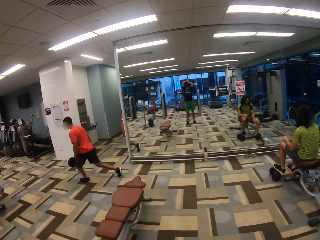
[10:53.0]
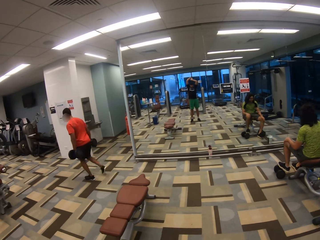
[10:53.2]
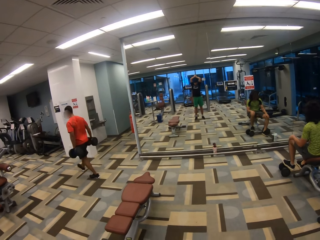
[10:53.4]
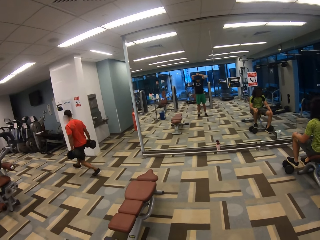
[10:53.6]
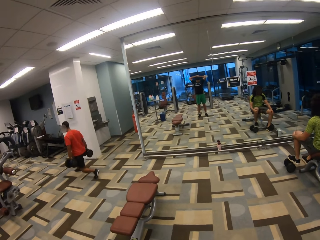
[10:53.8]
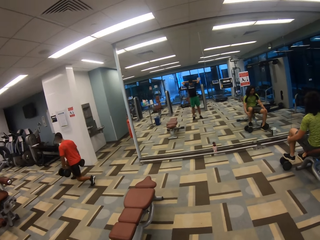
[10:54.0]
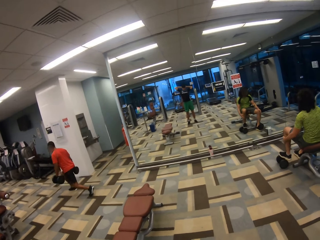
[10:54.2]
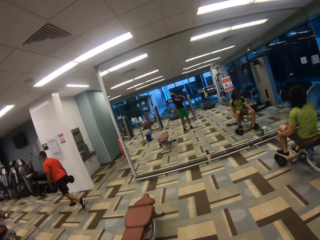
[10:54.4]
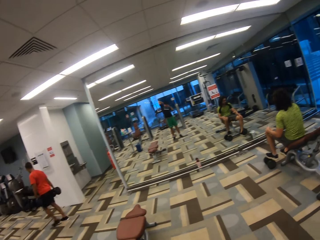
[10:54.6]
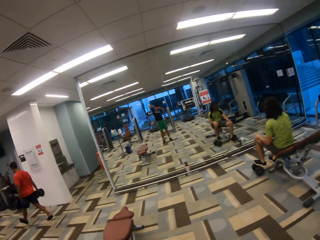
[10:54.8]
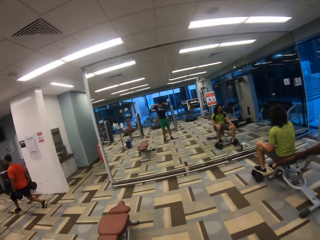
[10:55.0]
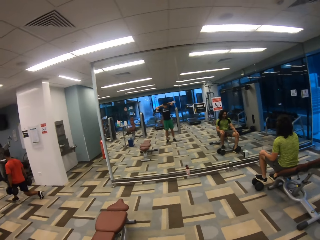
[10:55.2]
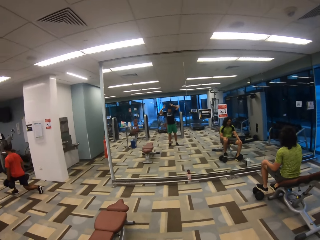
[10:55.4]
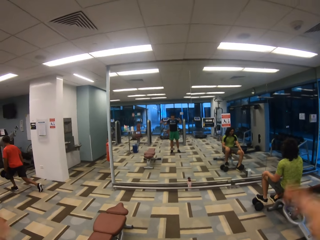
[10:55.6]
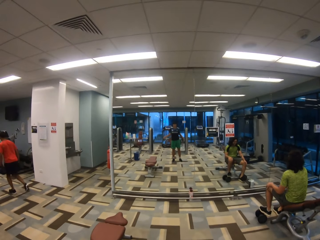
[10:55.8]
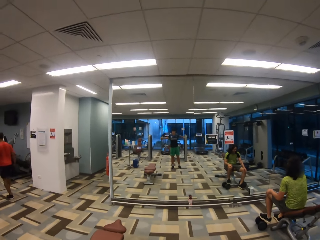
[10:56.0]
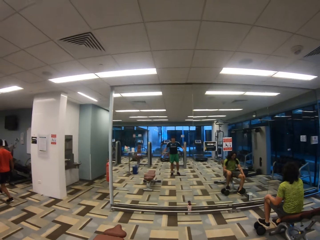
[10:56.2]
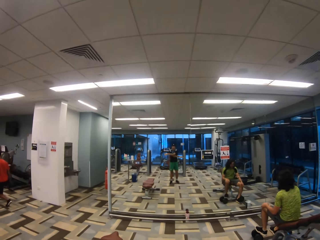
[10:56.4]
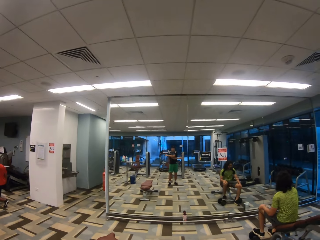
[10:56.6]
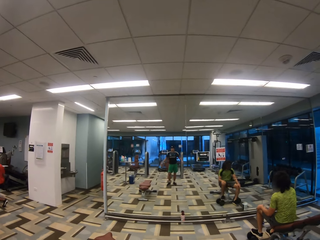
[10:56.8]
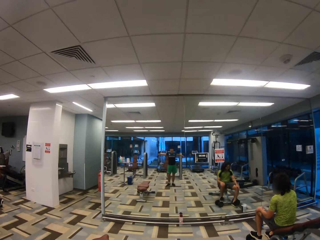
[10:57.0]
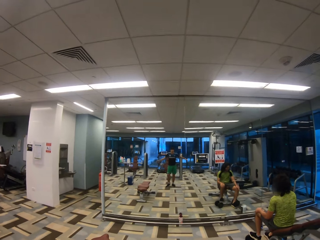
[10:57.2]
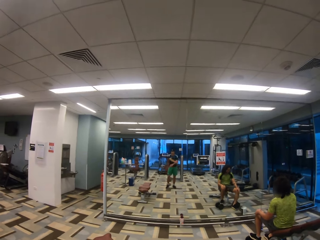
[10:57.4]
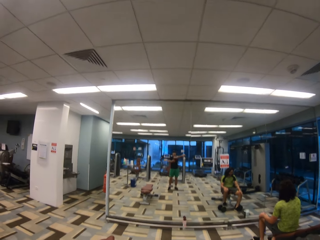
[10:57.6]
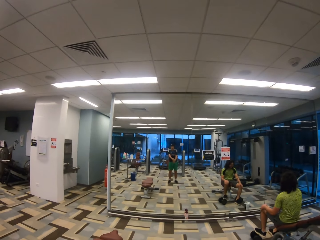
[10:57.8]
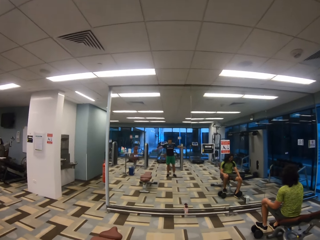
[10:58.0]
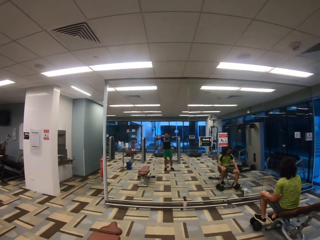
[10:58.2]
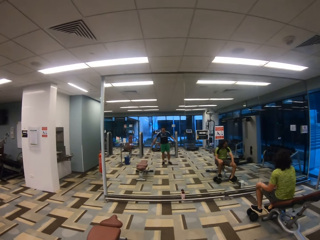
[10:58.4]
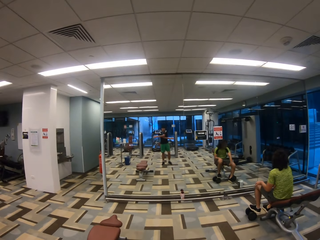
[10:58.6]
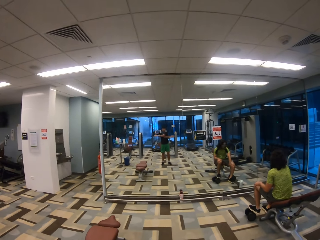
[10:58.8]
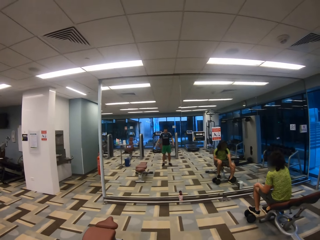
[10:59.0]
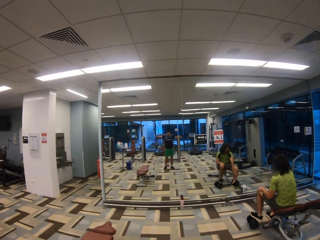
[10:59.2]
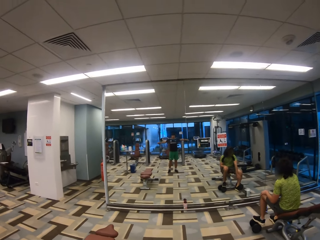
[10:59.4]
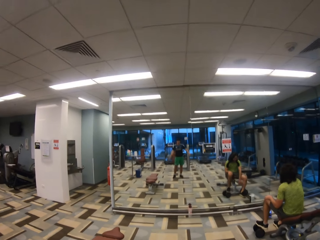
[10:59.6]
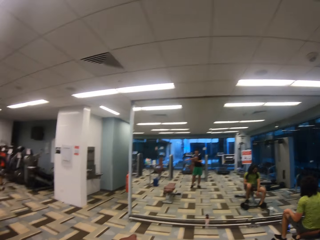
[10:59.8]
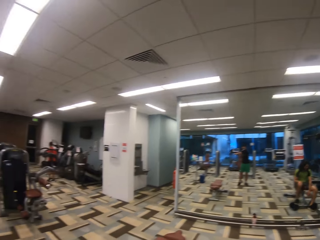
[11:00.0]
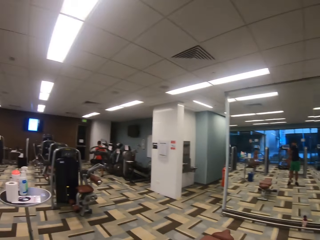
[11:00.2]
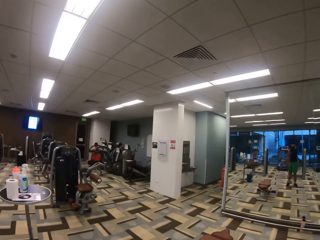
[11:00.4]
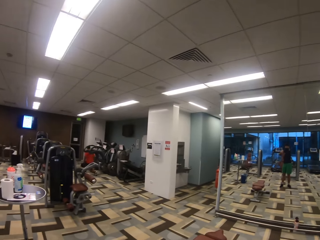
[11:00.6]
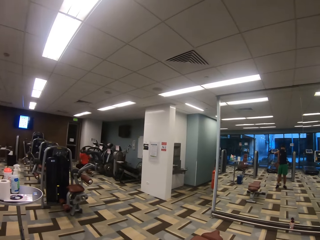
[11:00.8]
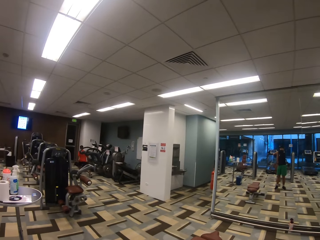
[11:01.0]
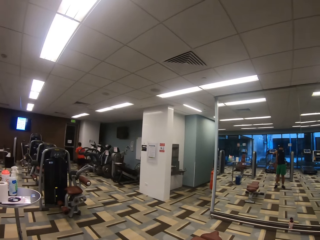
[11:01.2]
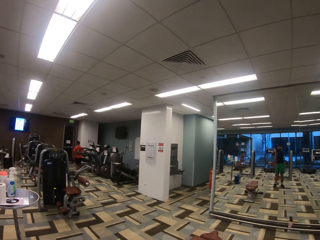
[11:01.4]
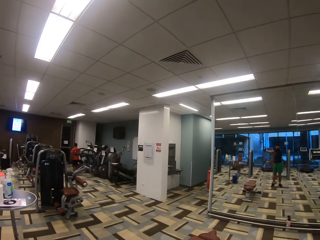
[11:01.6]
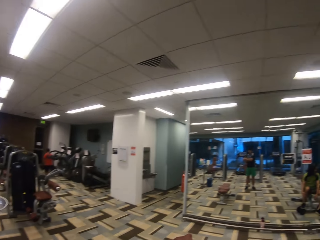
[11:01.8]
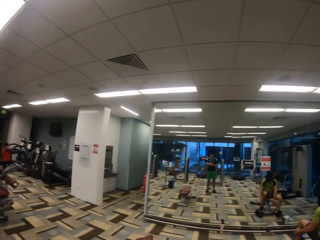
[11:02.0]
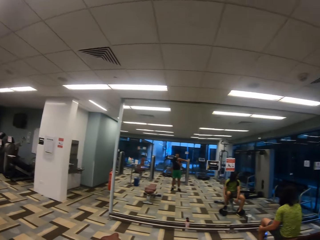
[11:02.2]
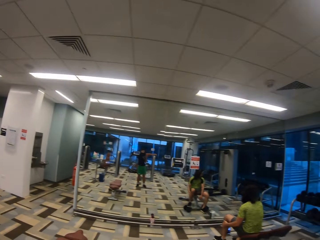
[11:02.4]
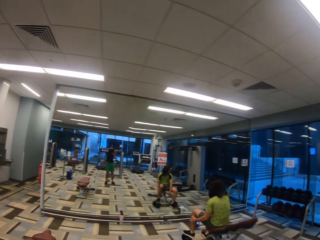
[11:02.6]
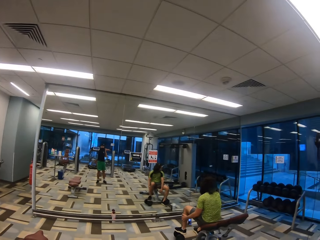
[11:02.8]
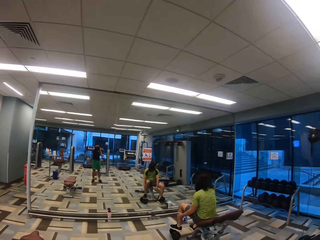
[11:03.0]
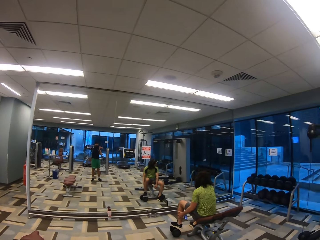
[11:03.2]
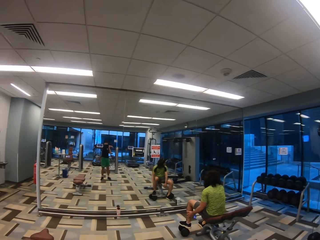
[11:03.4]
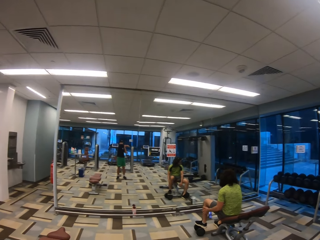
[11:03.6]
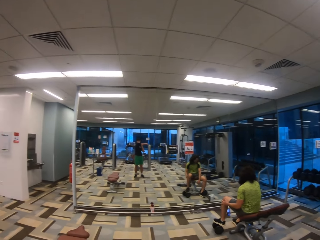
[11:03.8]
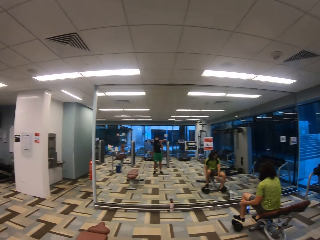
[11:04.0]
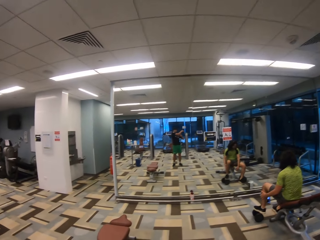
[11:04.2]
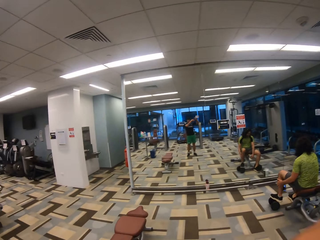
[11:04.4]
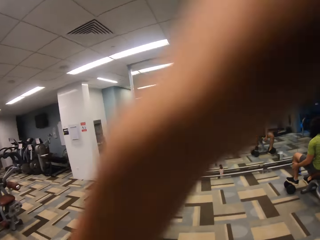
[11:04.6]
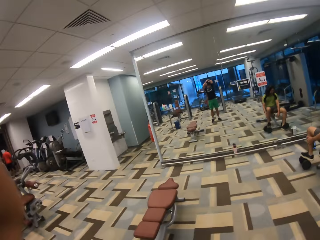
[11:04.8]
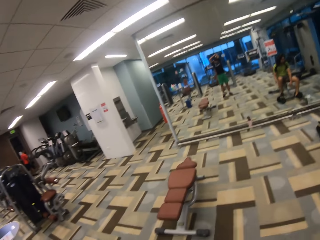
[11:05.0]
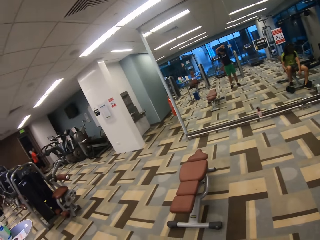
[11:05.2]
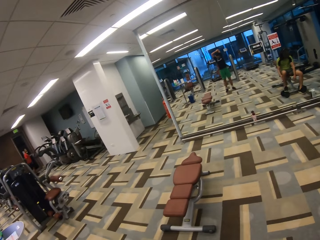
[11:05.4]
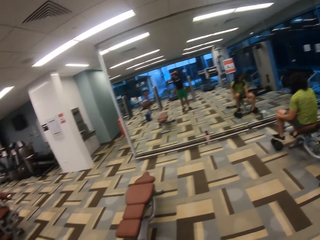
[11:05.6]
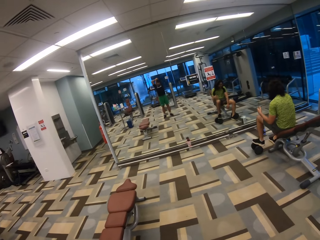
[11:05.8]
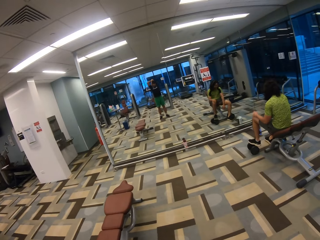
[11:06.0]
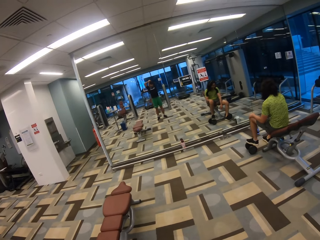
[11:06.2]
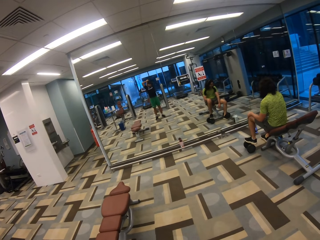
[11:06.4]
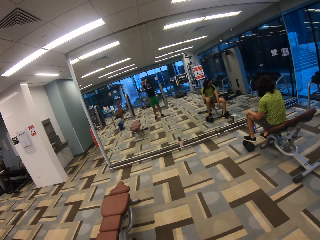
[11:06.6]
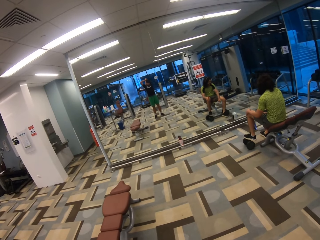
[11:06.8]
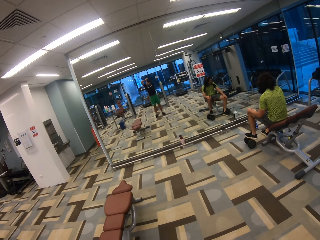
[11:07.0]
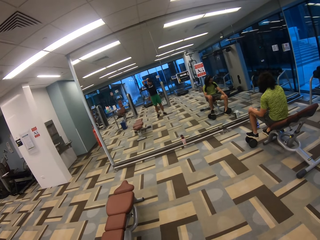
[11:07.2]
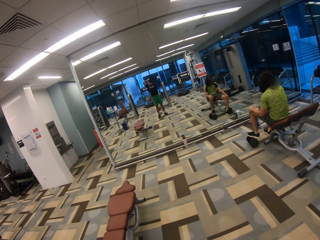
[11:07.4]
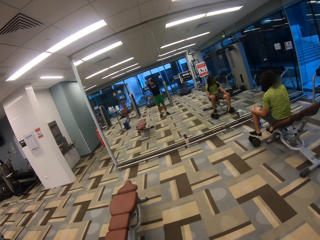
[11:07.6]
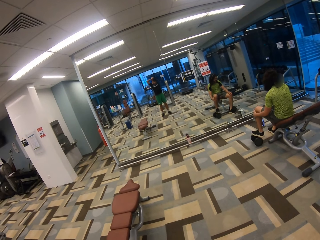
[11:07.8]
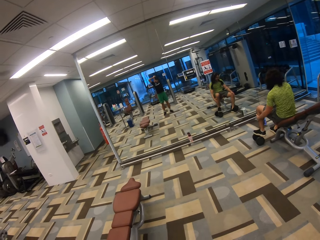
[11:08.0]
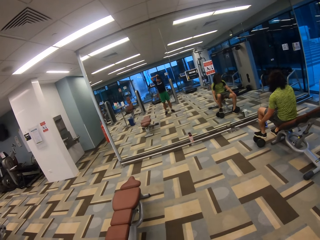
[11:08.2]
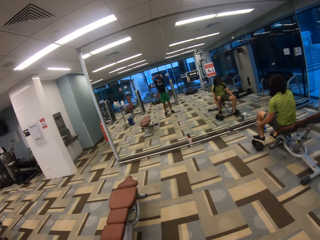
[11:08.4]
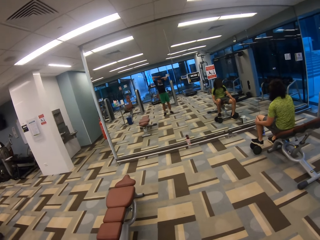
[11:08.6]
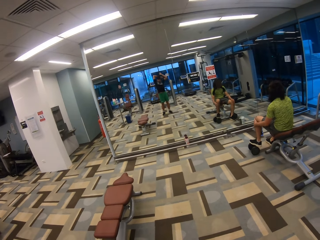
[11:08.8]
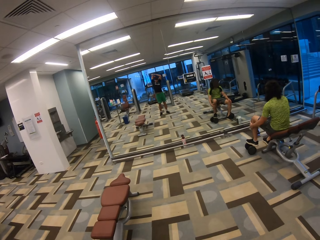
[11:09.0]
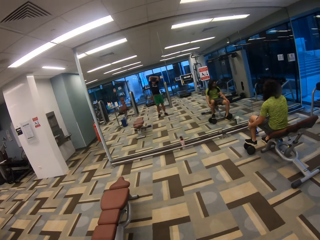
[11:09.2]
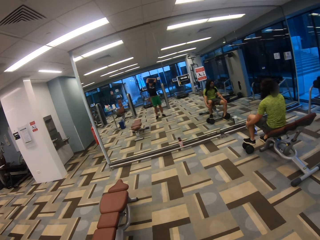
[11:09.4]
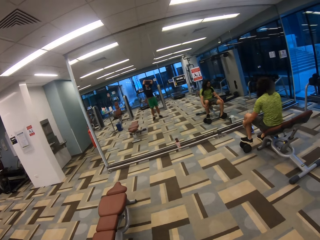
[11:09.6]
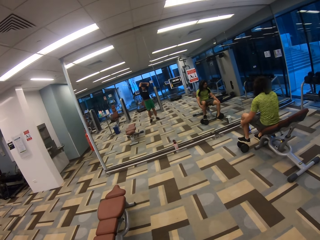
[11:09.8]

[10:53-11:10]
A man does exercise. The camera wearer does exercises. They turn to the side. The man does exercise. The camera wearer turns to the side. The man rubs his left hand on his left leg. The camera wearer does exercises.

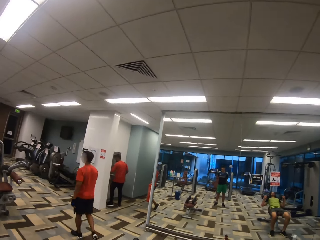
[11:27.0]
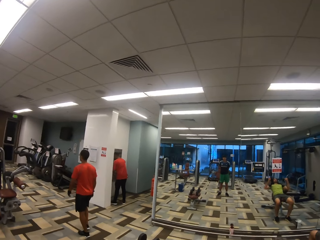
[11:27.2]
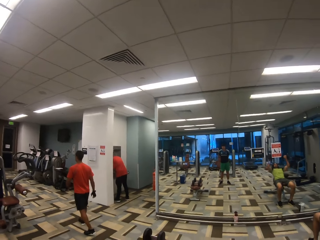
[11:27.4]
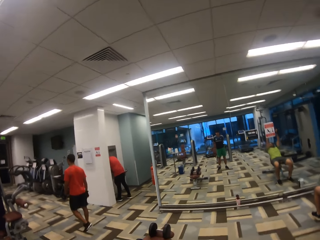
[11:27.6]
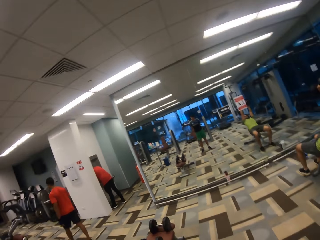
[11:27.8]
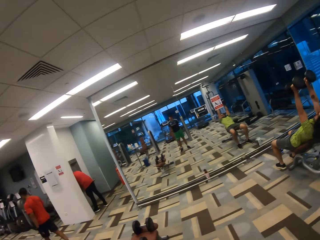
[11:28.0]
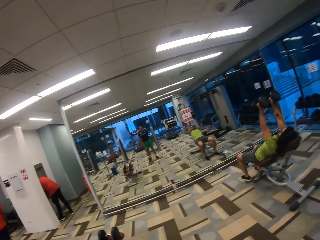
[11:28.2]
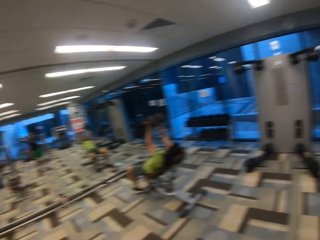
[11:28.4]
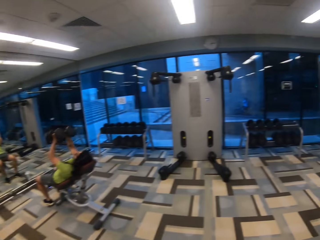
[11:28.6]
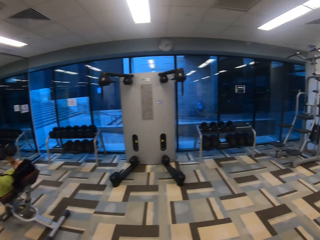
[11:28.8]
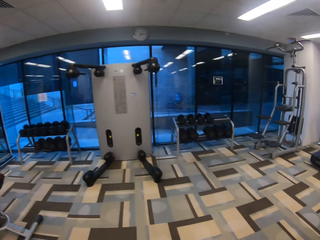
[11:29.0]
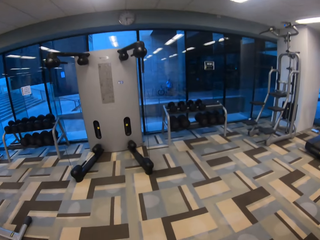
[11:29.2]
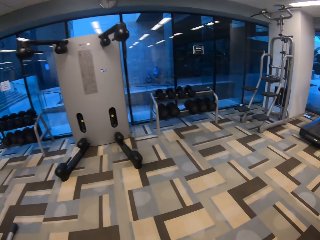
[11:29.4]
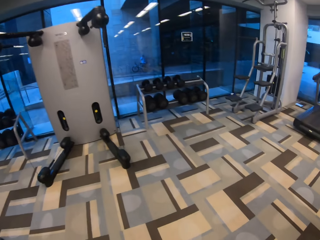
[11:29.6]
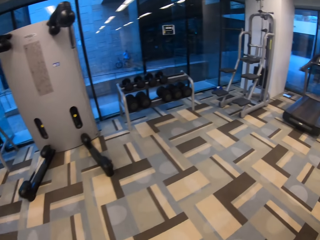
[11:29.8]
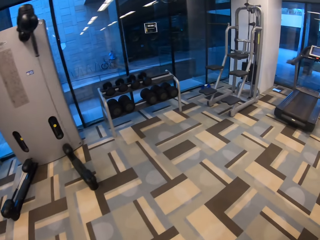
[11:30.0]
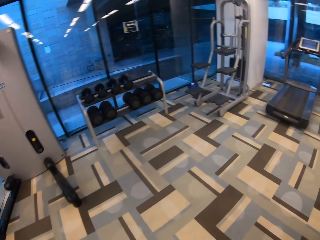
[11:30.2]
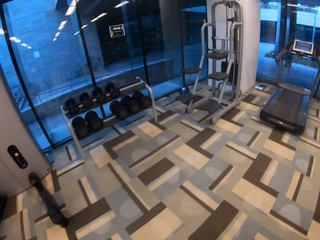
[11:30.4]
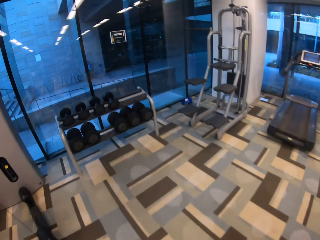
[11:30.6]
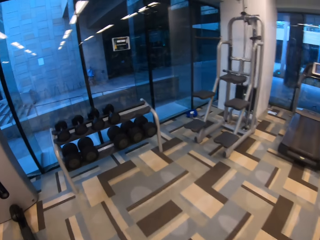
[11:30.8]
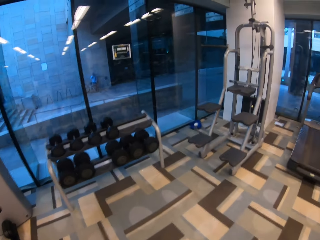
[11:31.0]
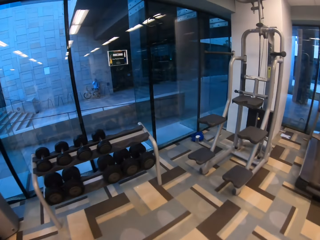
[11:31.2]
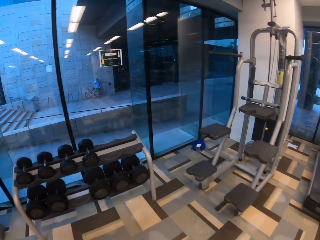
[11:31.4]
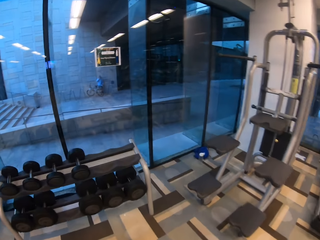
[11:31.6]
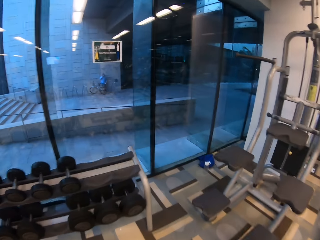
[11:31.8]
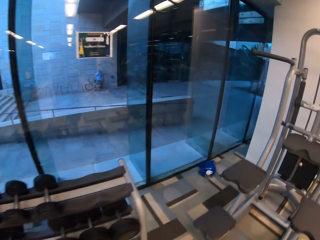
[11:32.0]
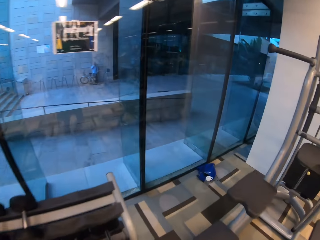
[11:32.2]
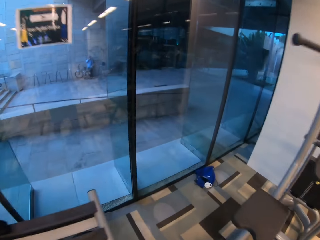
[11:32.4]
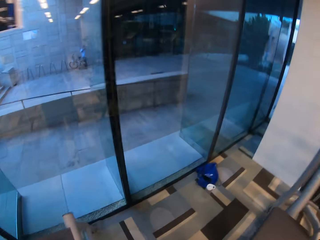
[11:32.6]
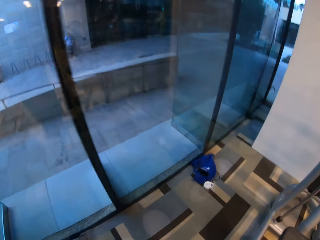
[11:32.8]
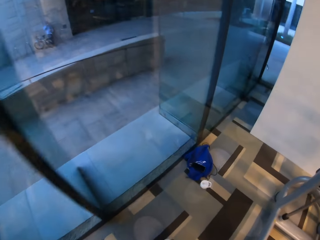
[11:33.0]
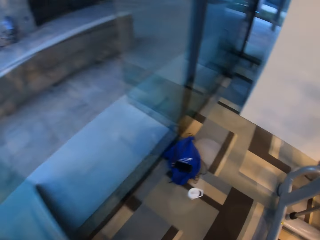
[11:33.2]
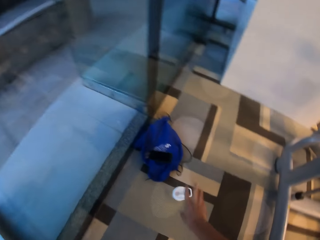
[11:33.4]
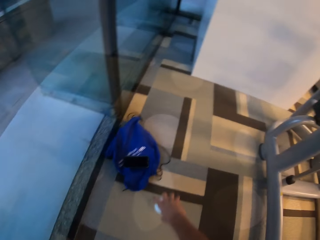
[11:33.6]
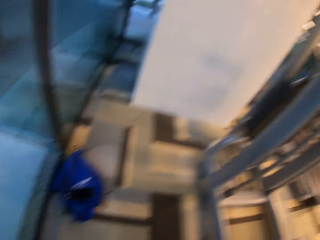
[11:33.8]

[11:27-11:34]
A man walks around. The camera wearer turns to the side. They walk forward.
